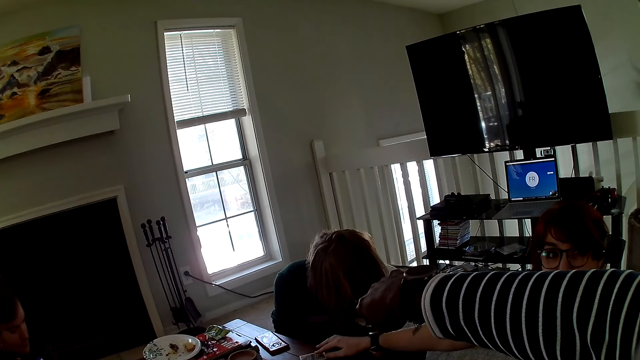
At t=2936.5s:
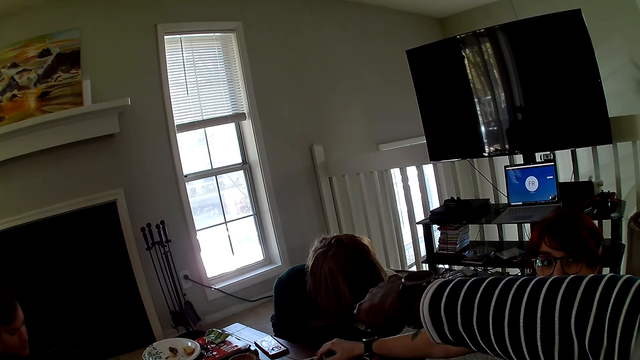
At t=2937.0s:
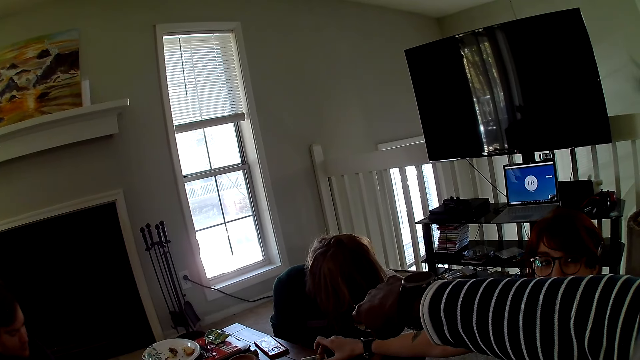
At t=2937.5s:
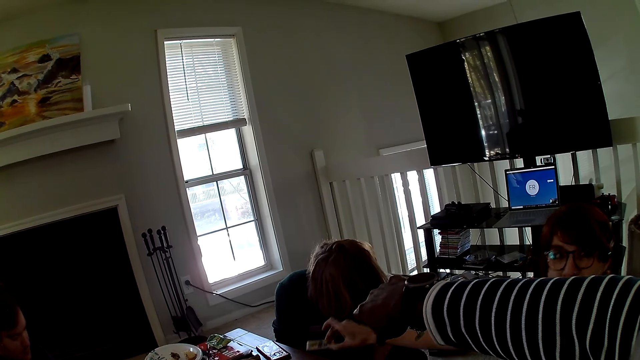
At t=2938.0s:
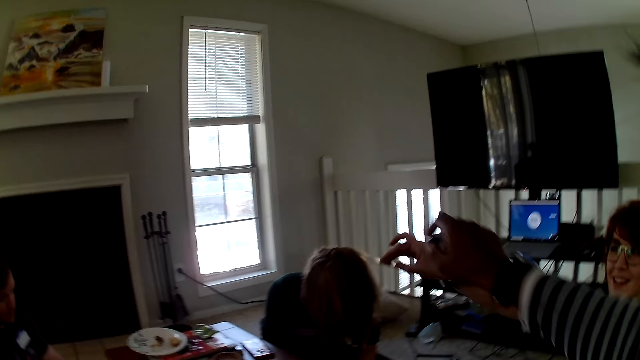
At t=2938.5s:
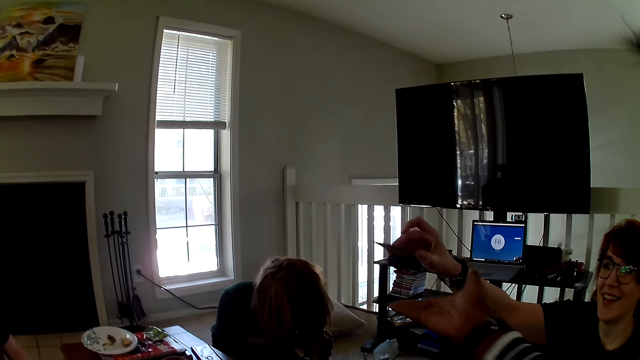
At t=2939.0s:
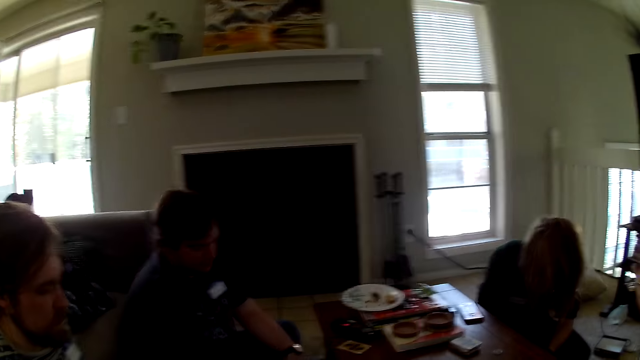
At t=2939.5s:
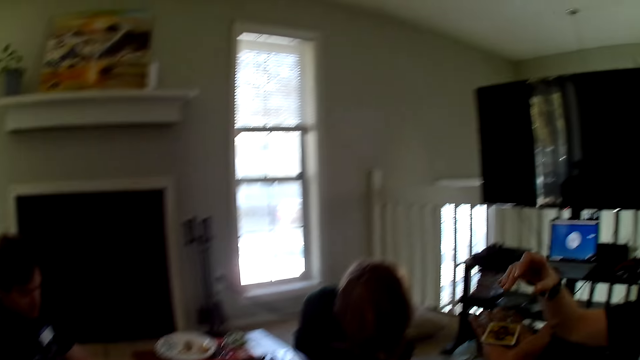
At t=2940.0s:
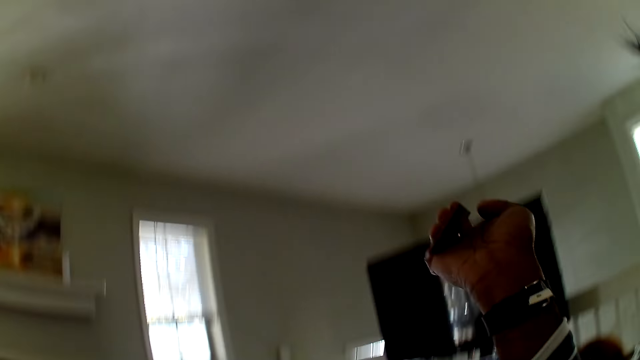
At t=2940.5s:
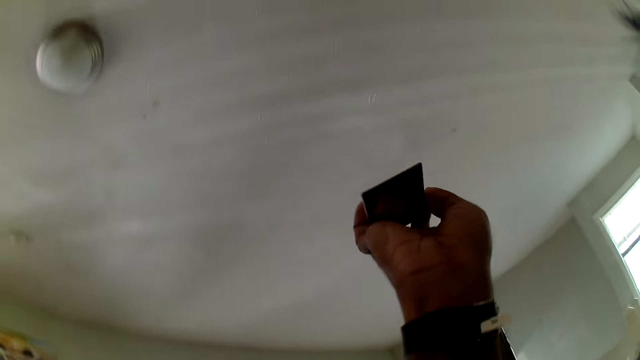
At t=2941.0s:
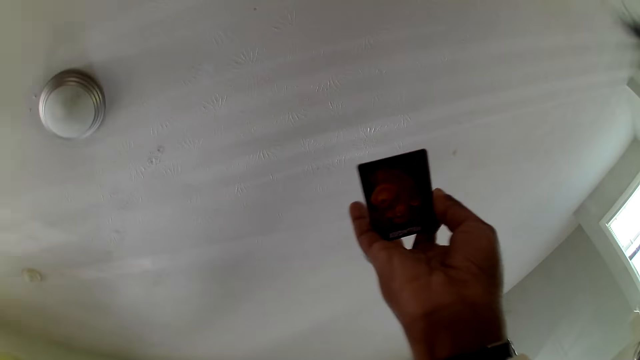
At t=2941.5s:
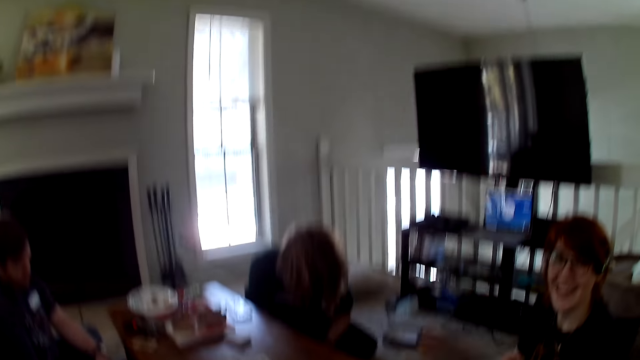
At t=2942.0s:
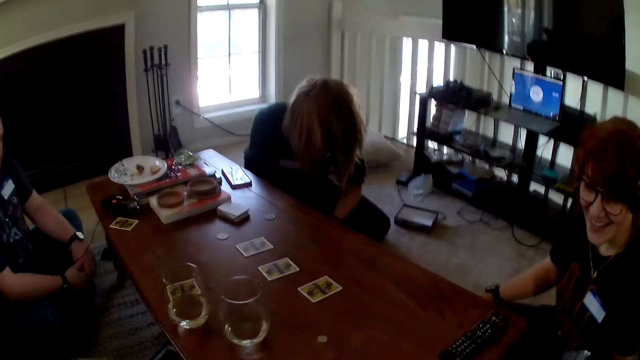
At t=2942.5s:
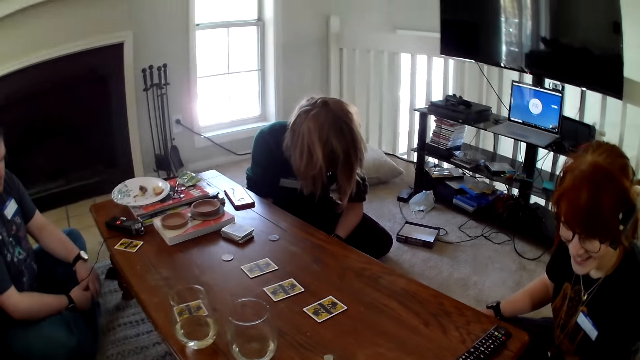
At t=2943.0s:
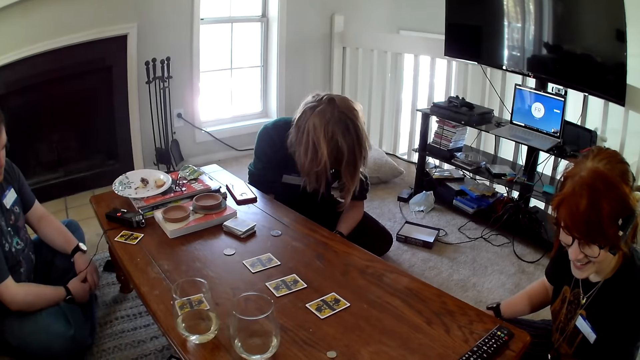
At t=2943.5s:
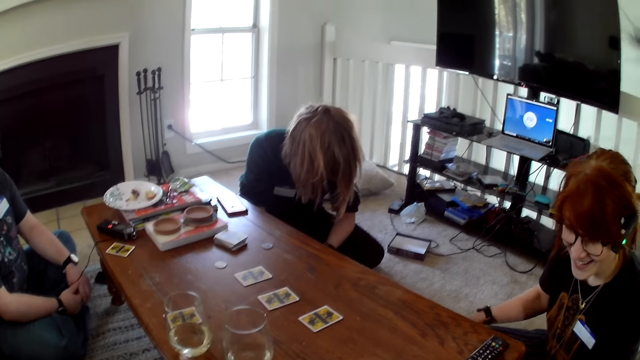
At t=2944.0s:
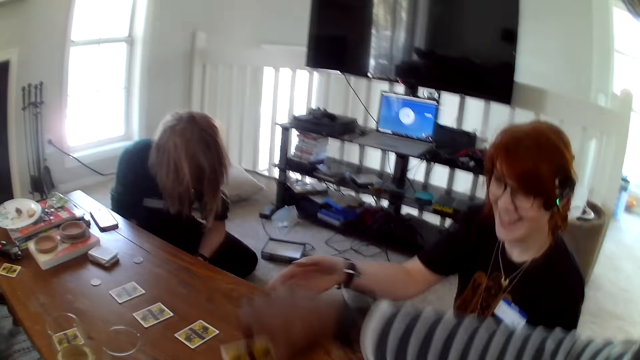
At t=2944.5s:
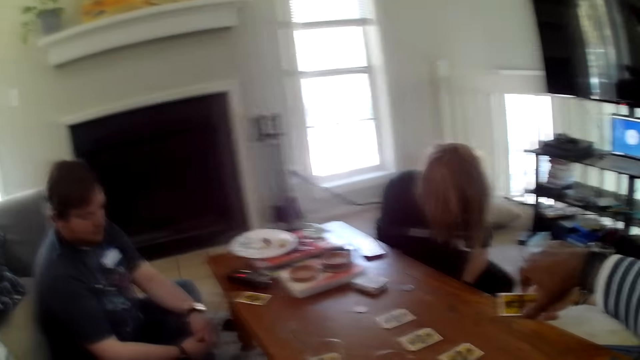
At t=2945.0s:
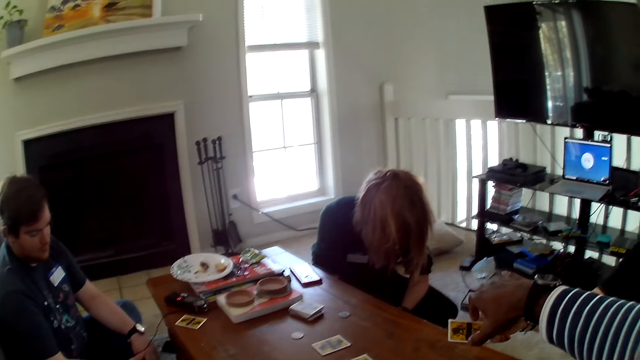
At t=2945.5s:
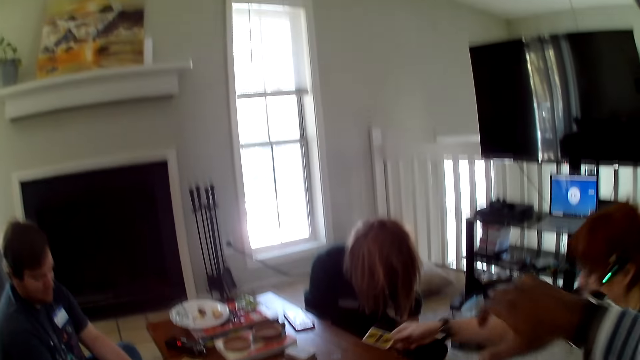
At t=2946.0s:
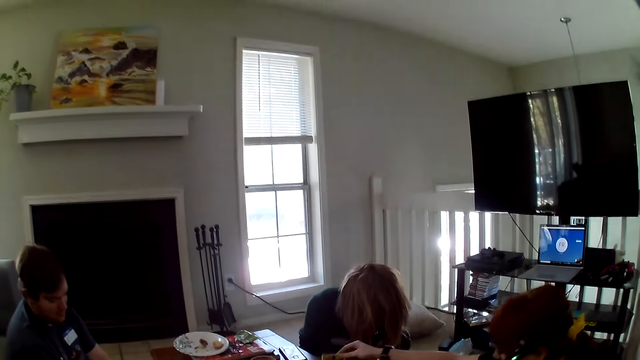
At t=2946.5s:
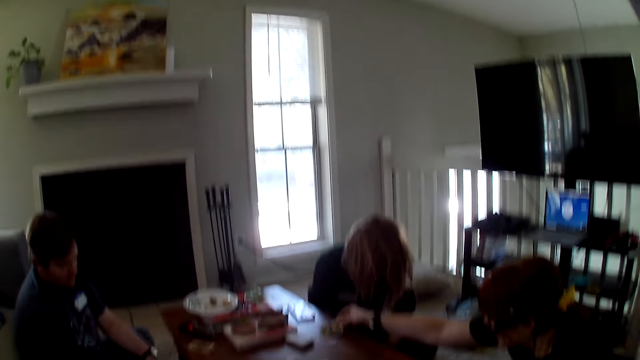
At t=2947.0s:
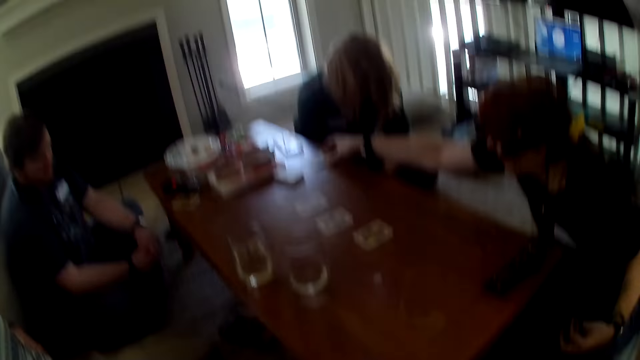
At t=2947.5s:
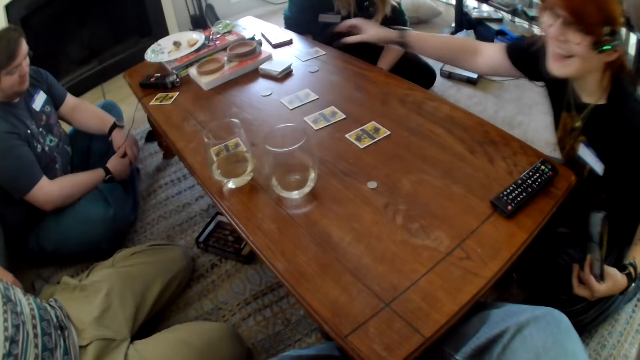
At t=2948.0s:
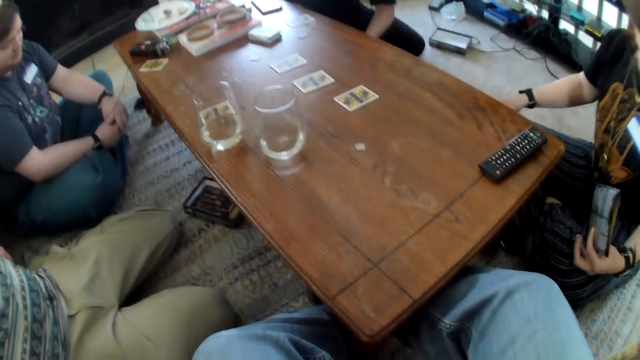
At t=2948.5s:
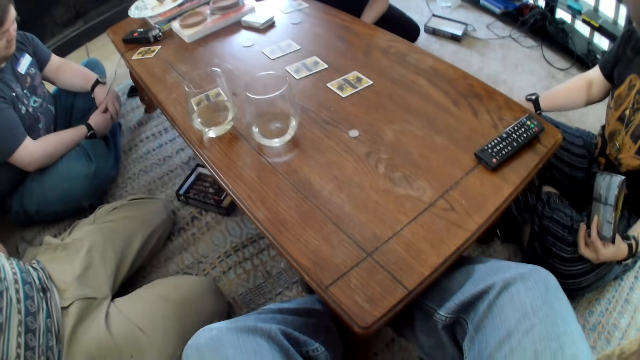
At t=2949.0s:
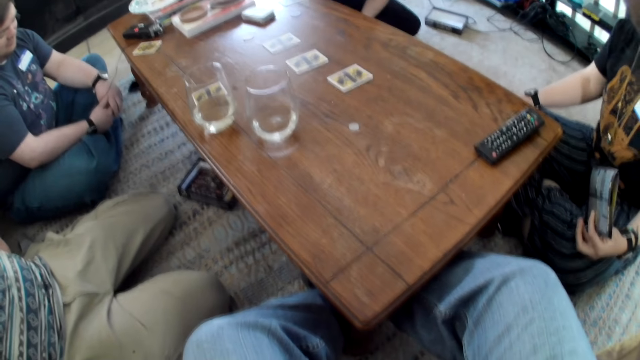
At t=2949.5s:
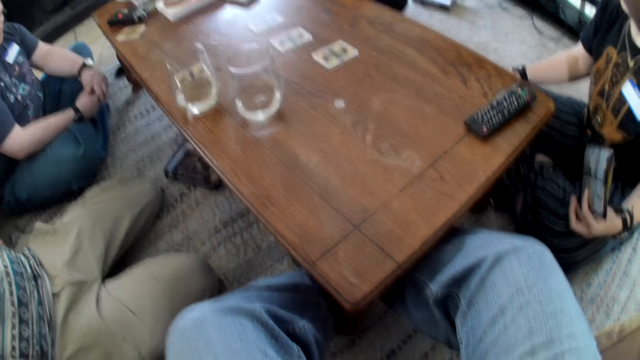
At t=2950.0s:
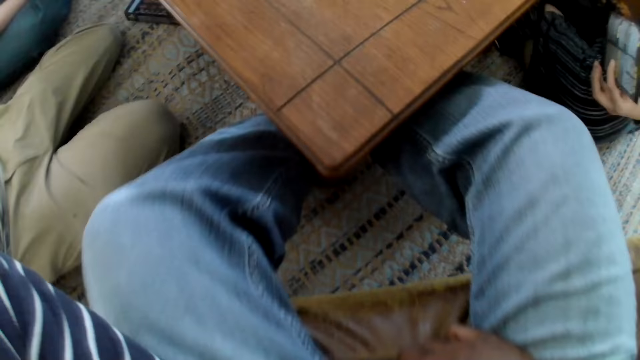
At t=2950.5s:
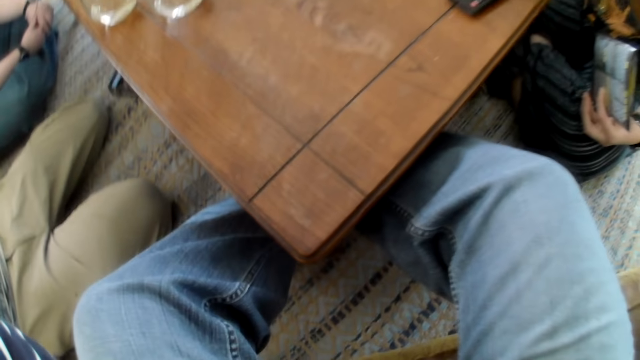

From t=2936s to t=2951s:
A person picks up a card. The person gives the camera wearer the card, takes the card from the camera wearer, and places down the card.

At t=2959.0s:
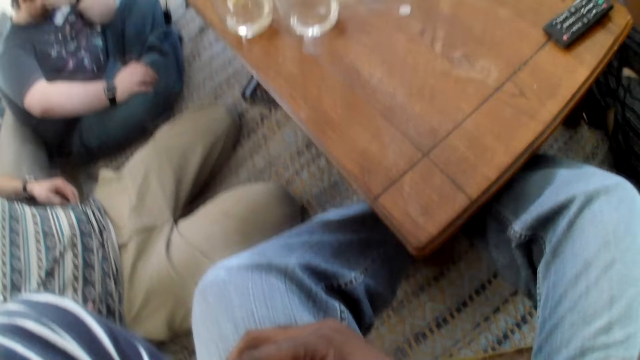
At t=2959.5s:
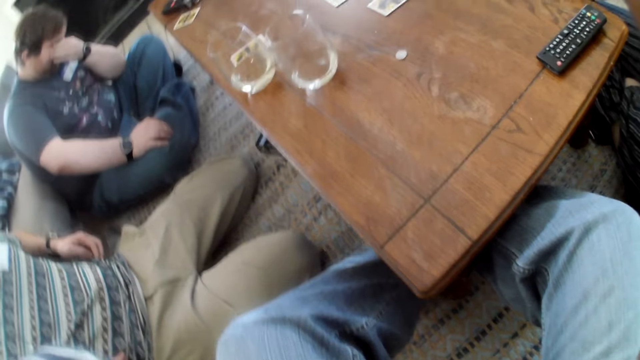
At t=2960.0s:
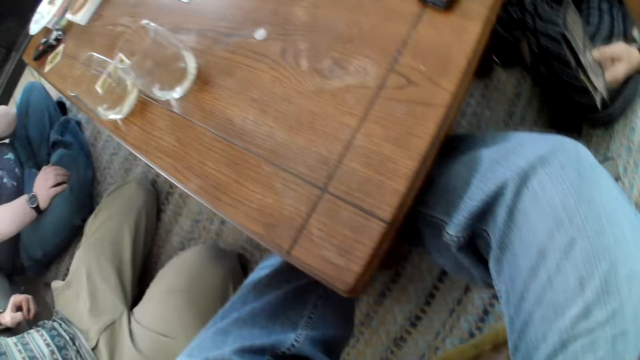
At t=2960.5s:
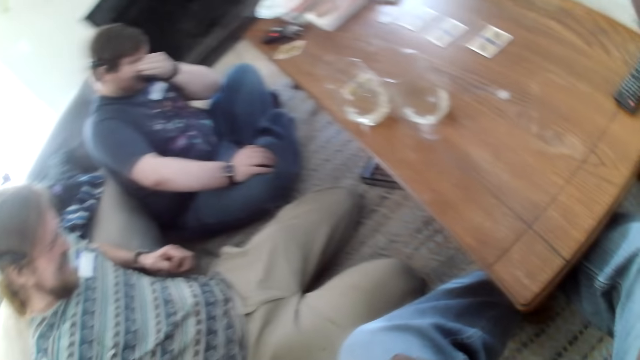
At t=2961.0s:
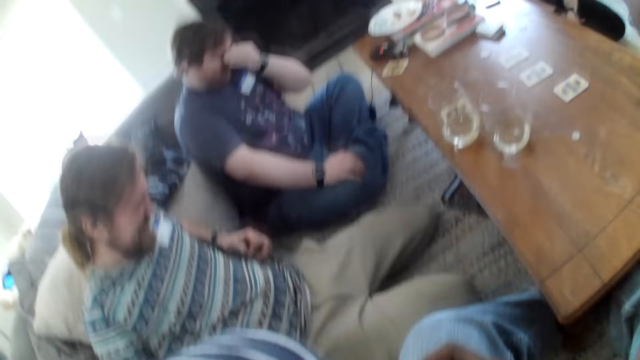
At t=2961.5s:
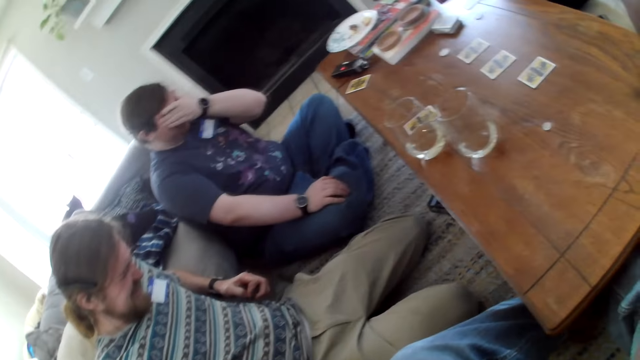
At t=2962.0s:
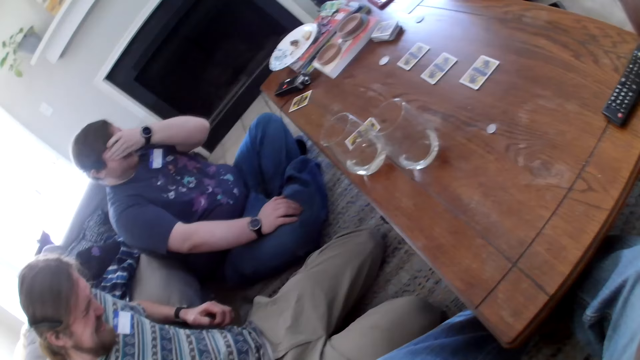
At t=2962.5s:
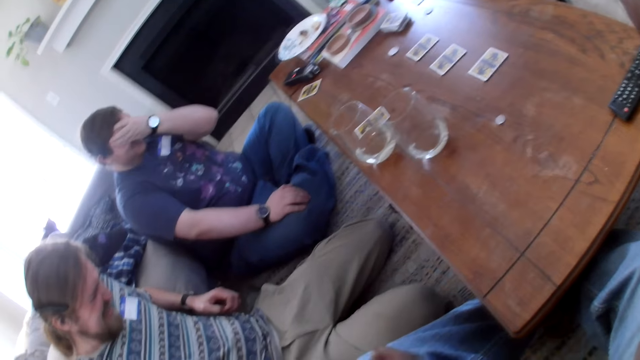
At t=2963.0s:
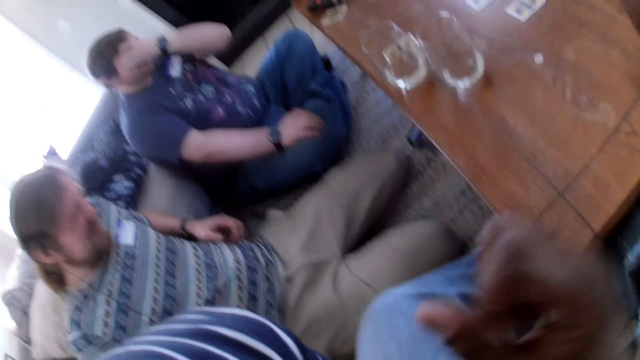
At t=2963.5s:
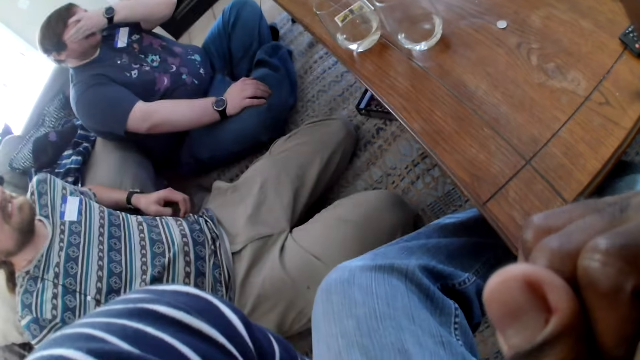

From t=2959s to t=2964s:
A person covers his face with a hand. The camera wearer folds his hand.
